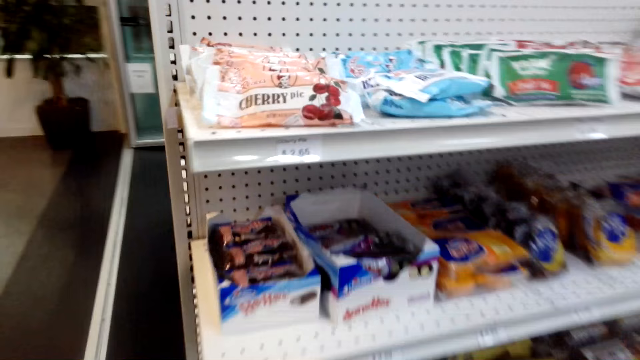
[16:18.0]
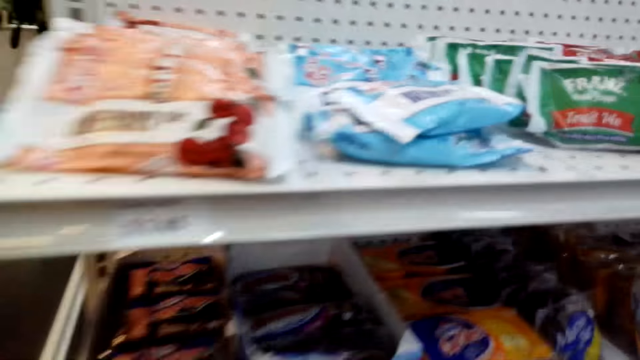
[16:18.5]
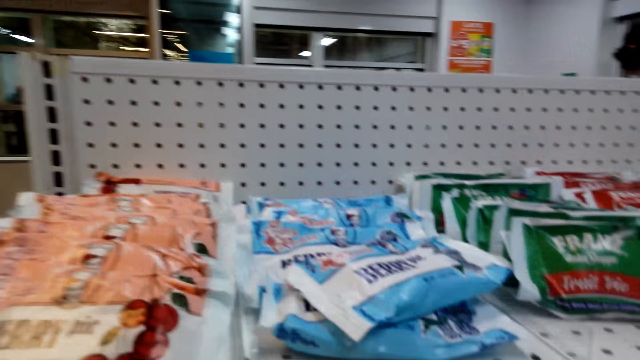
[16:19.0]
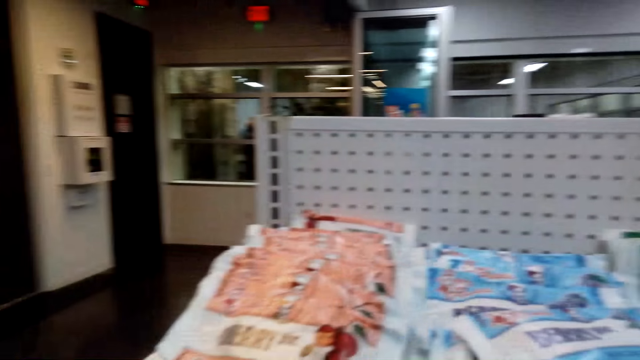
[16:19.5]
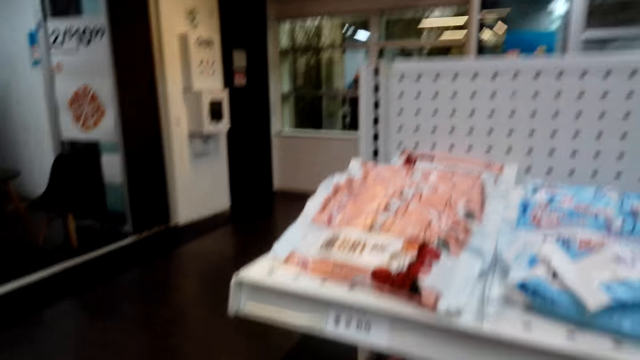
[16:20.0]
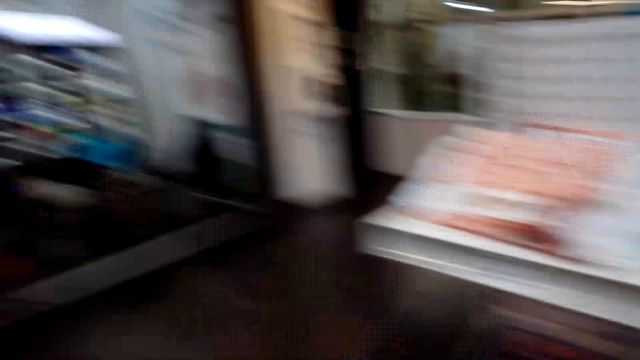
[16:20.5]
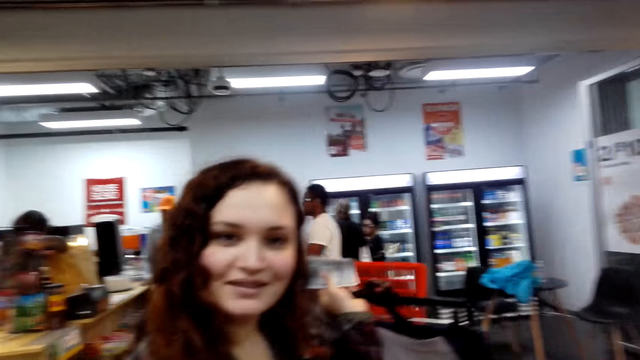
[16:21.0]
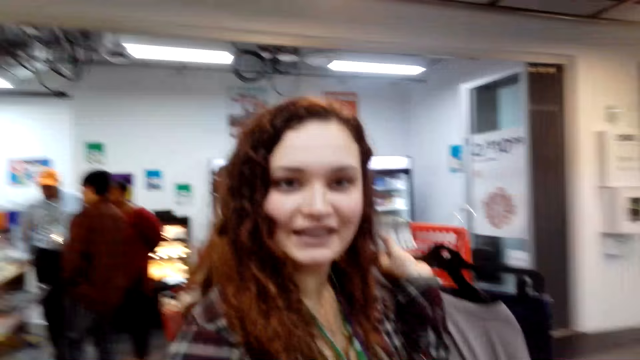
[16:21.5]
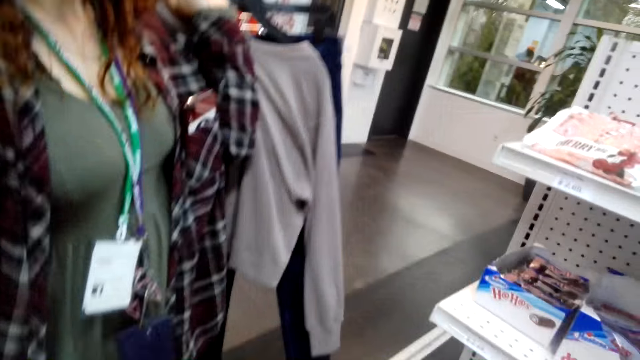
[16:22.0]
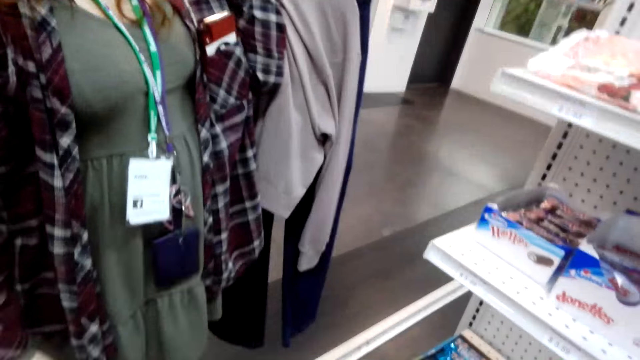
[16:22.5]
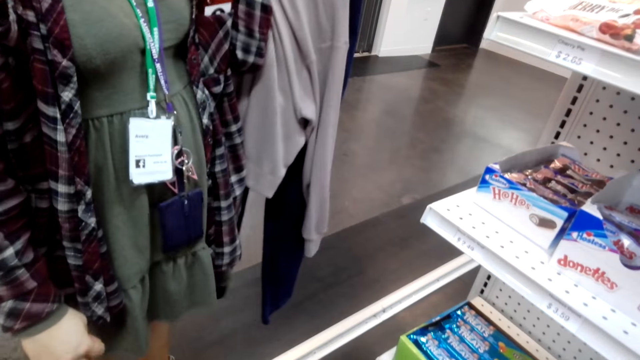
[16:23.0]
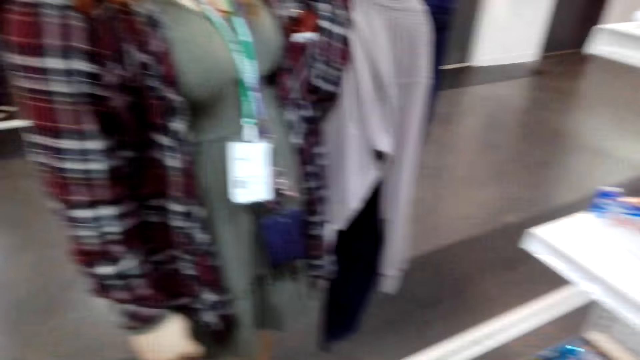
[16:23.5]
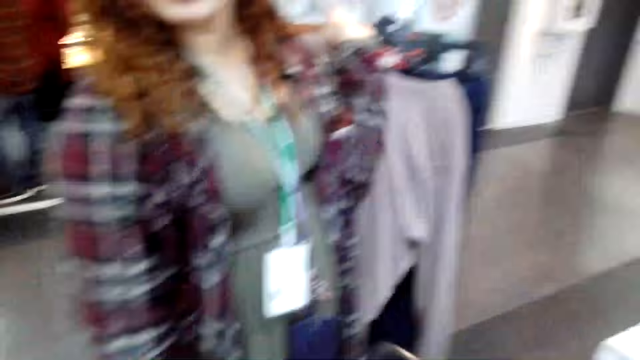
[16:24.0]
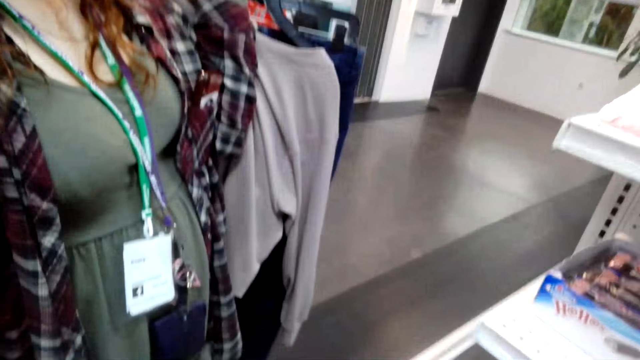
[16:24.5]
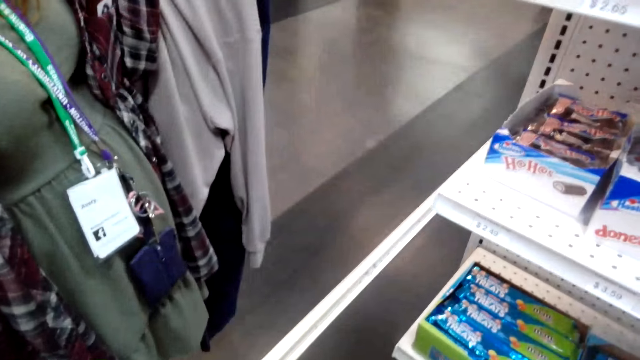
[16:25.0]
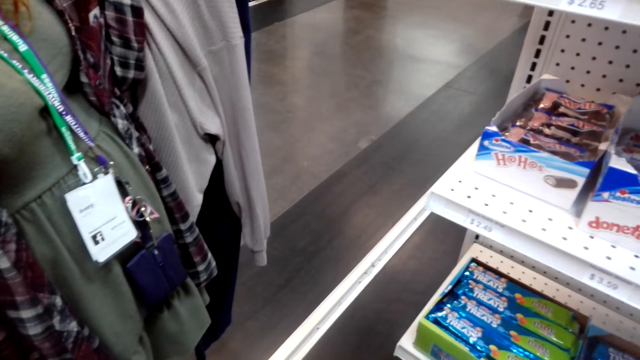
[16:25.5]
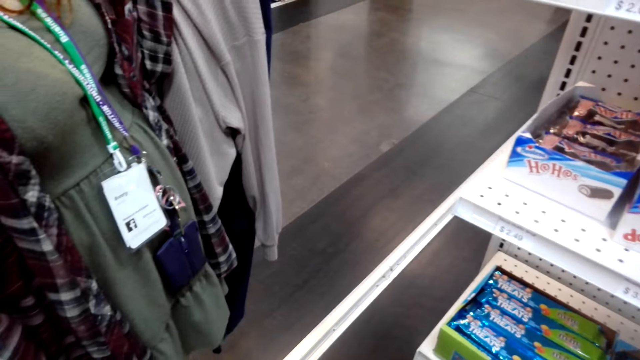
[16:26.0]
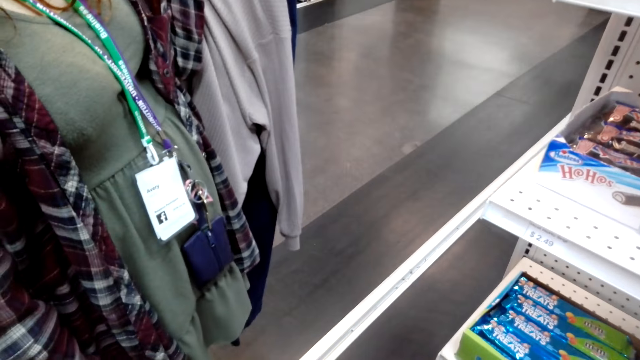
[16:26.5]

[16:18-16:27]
The camera wearer walks to a shelf of chocolate. They look around.

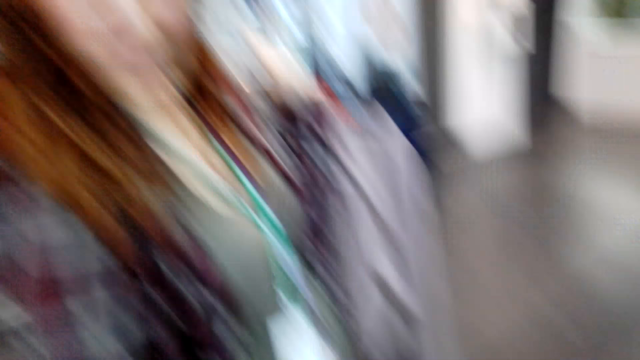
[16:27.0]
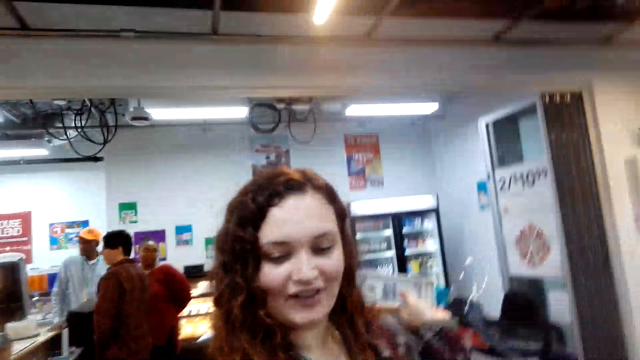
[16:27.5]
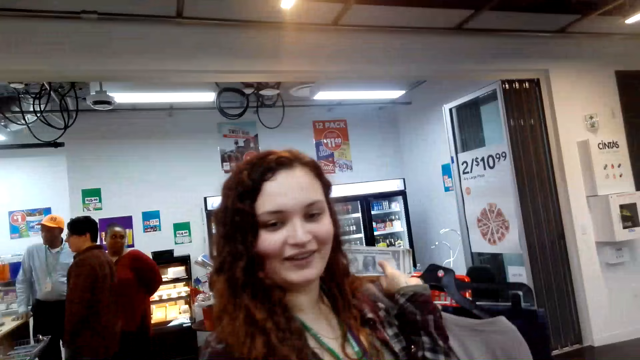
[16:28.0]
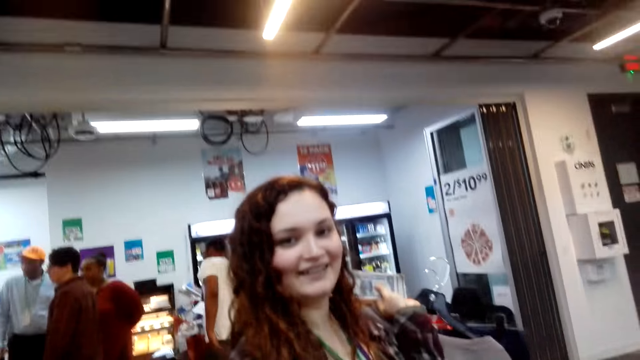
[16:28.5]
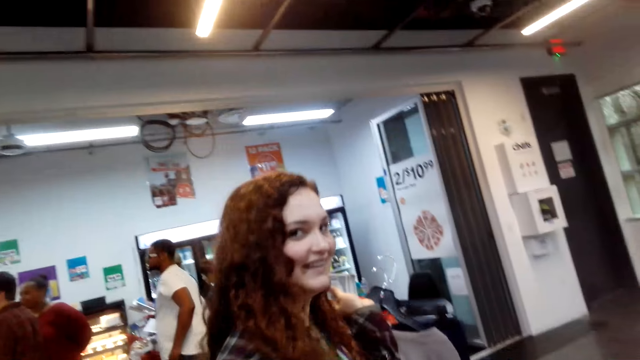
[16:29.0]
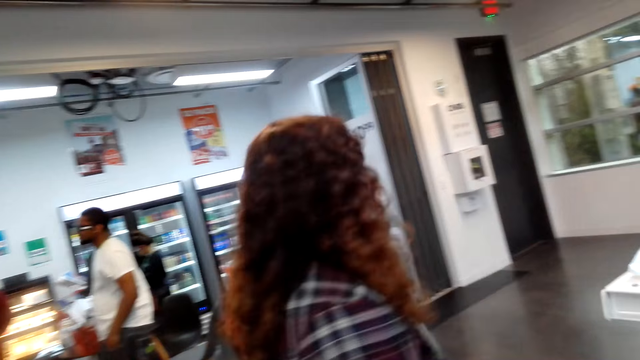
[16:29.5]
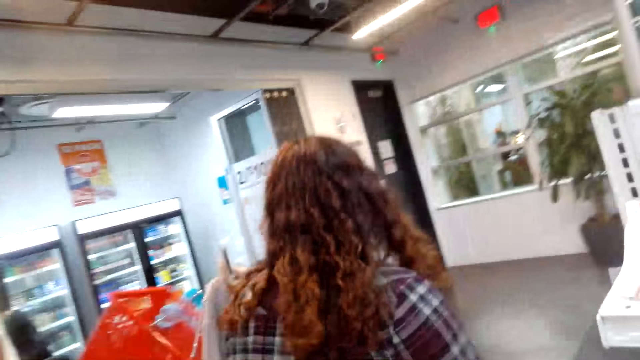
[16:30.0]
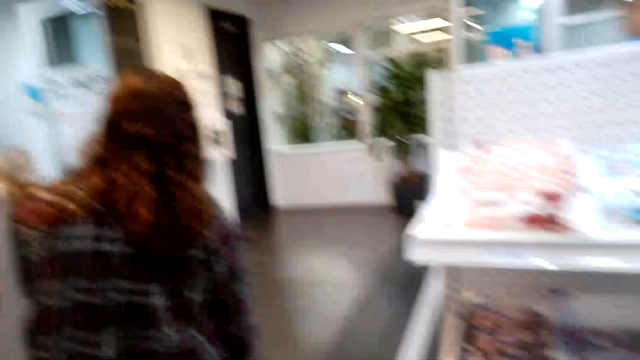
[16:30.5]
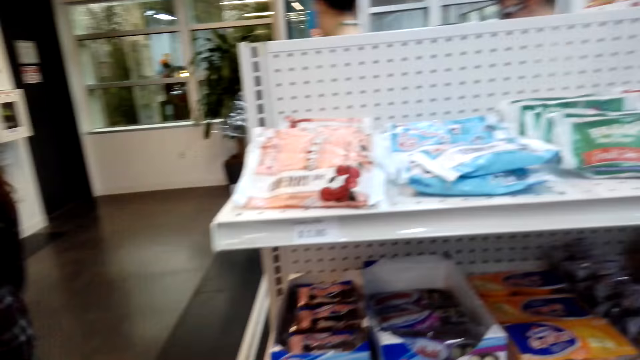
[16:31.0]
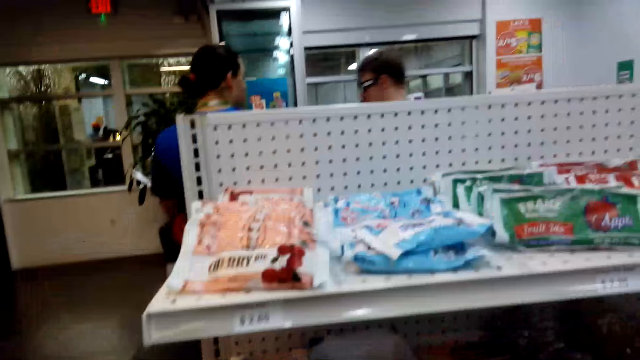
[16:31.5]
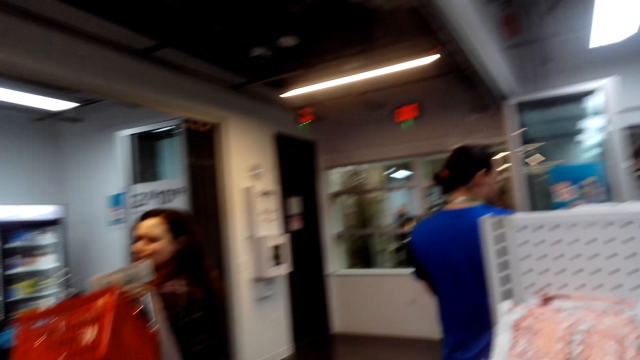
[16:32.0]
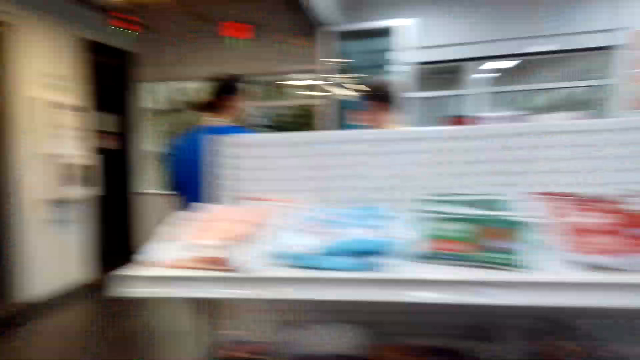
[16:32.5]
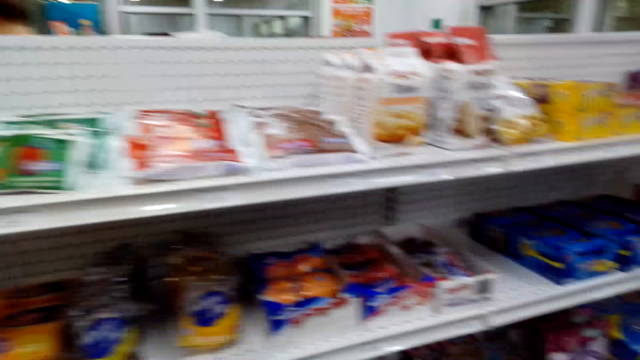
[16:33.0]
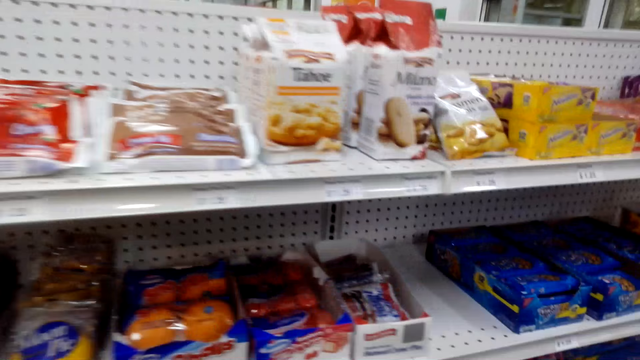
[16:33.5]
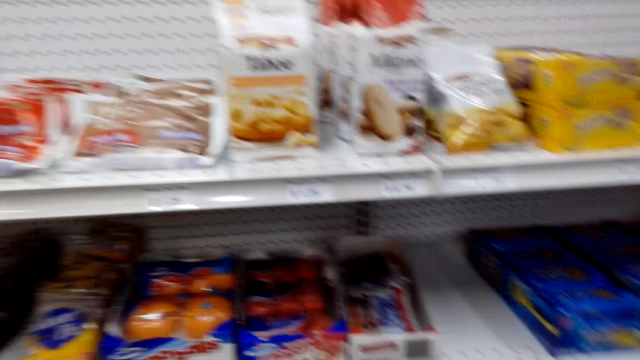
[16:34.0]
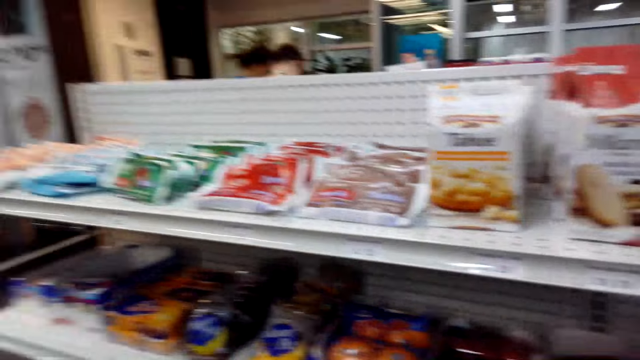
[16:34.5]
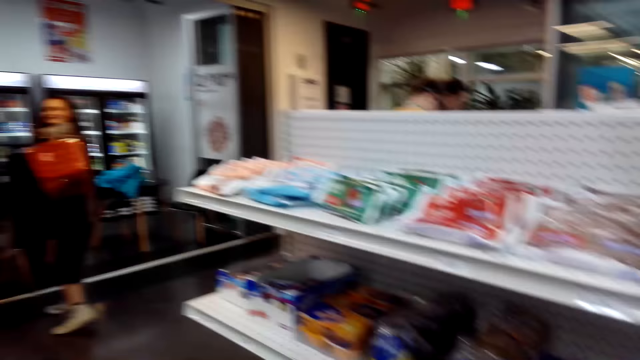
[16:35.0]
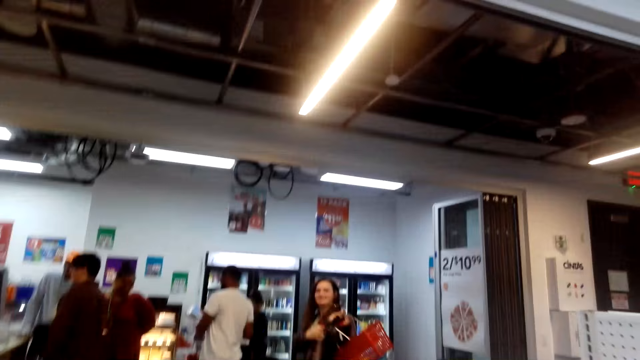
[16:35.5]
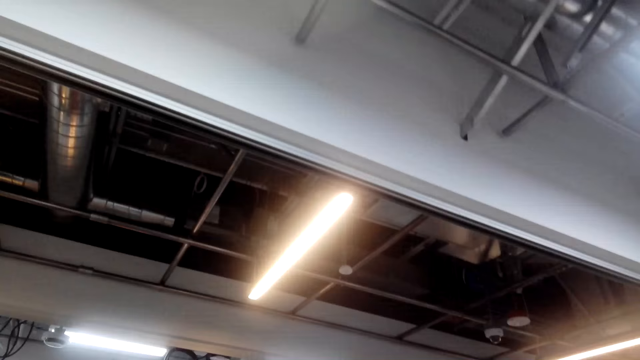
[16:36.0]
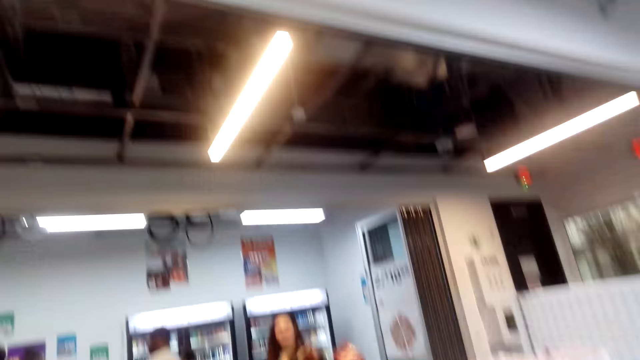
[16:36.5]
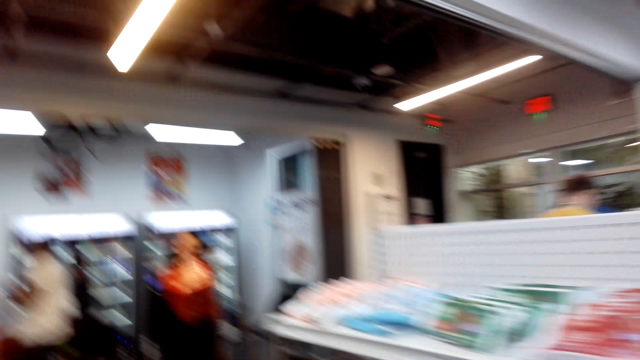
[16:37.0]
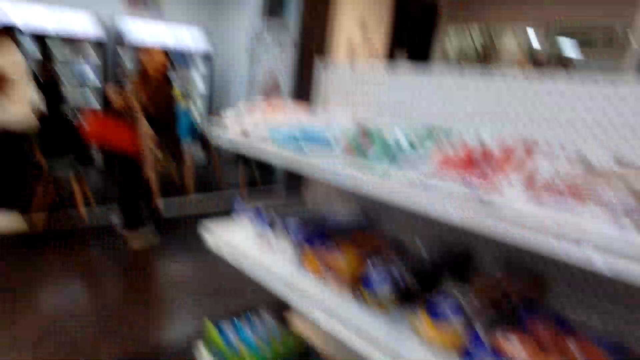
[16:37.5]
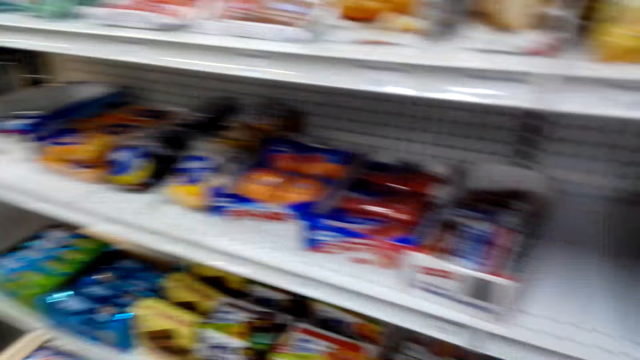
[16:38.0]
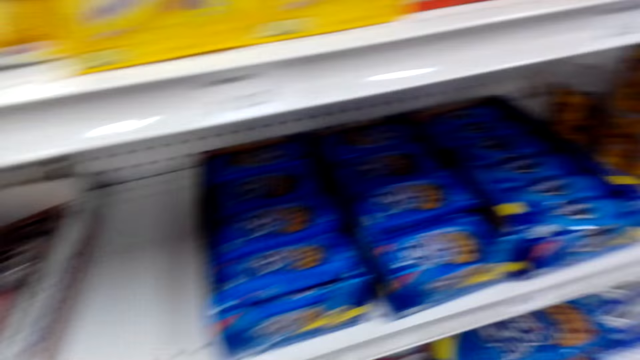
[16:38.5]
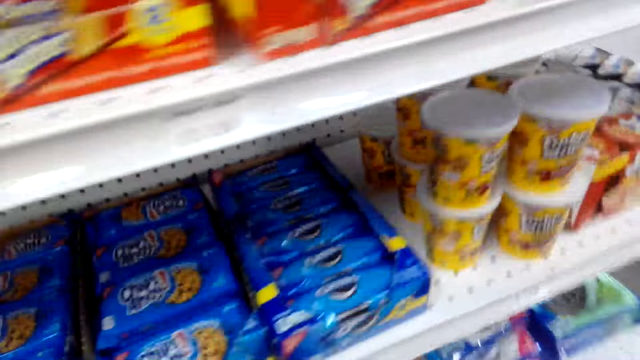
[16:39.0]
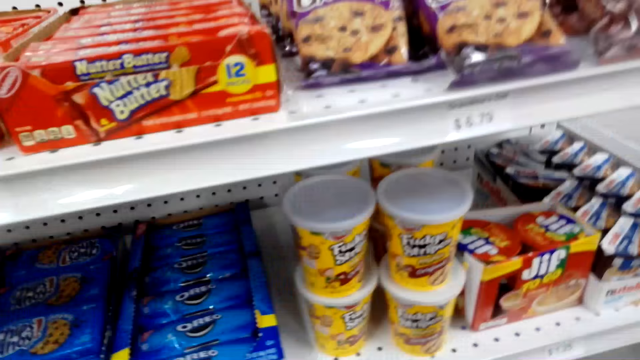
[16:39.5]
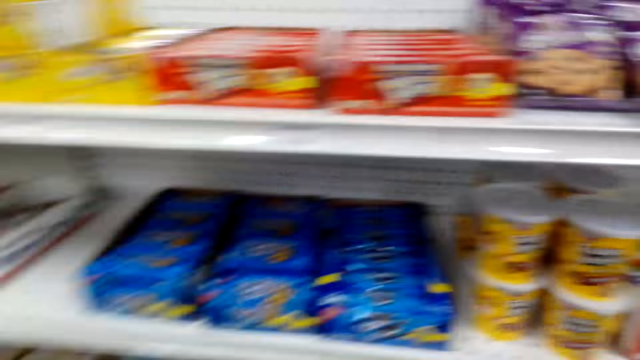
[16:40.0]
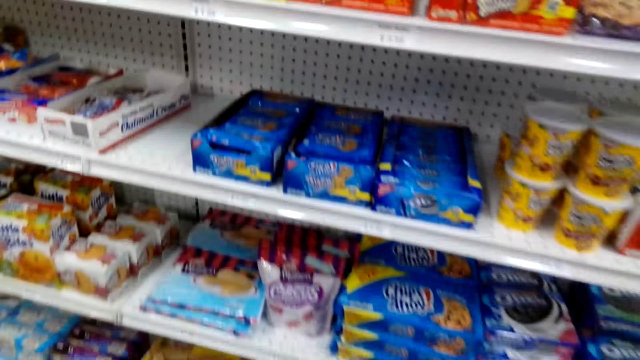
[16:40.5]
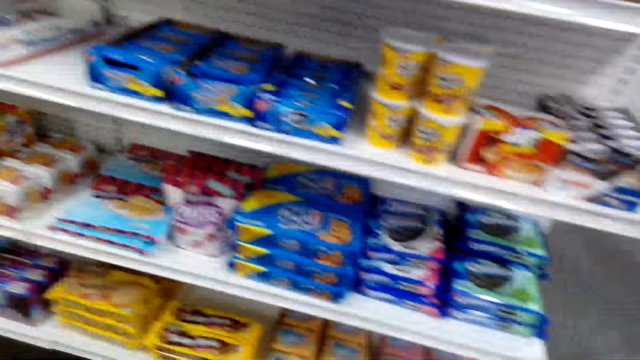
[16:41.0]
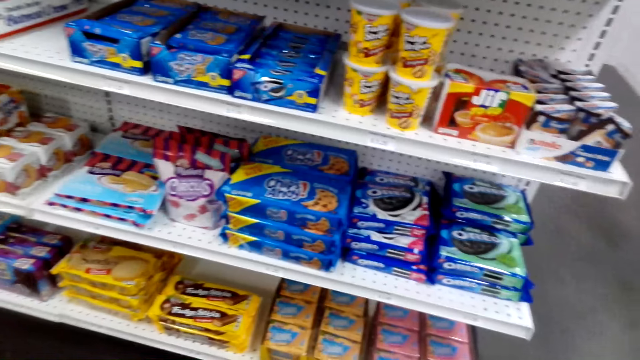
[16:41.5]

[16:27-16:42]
The camera wearer is talking to someone. They walk around. They look around. They walk around.
